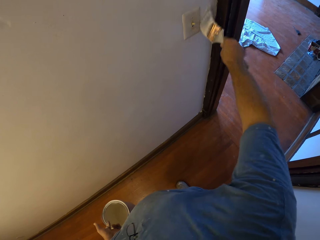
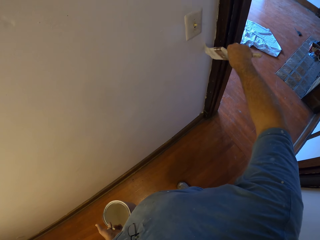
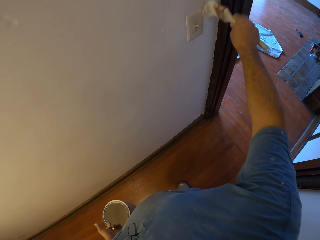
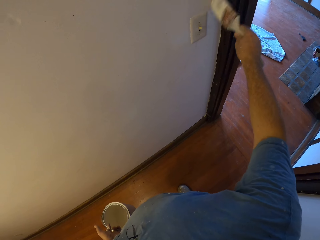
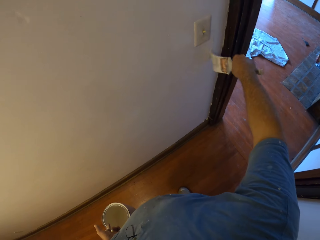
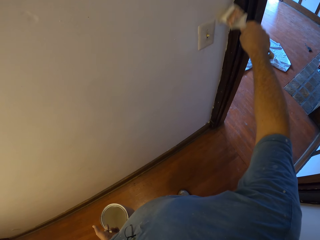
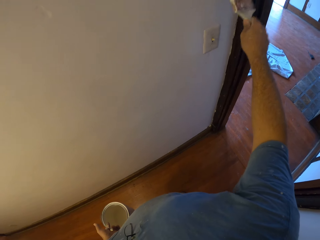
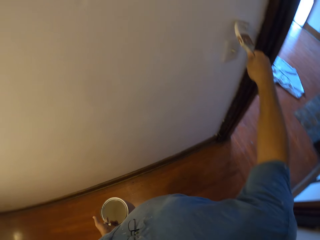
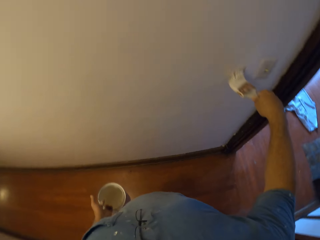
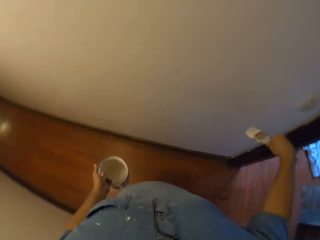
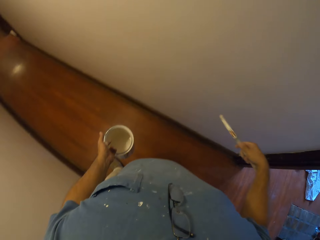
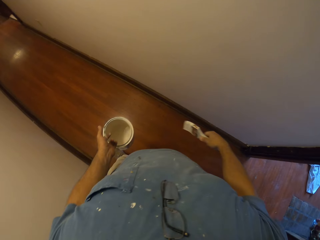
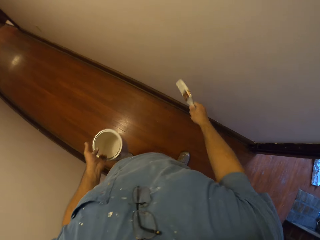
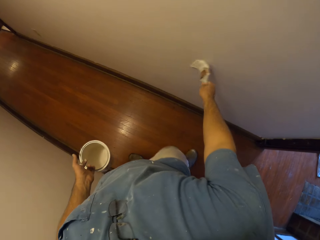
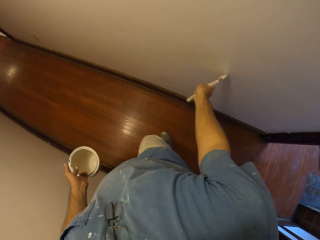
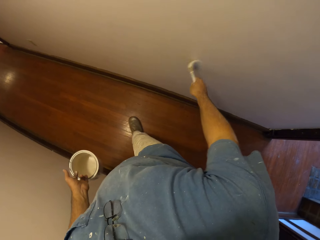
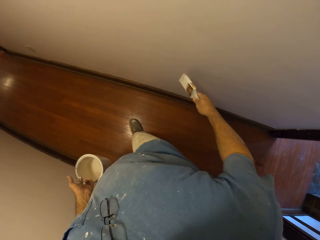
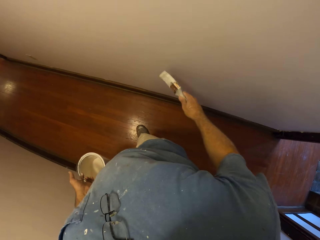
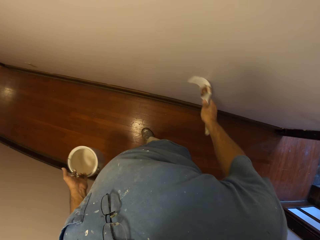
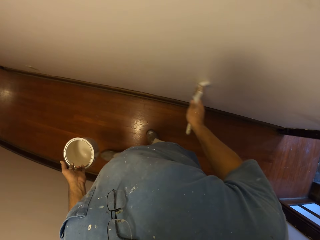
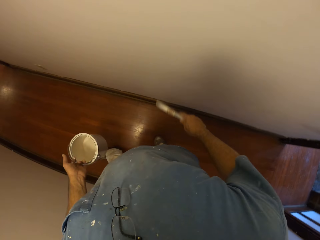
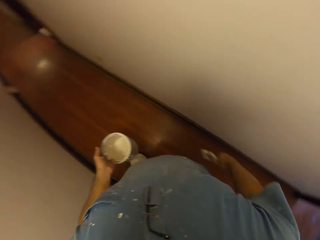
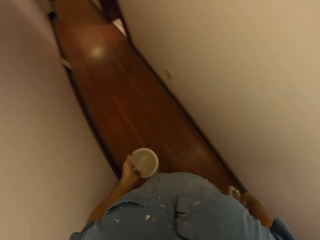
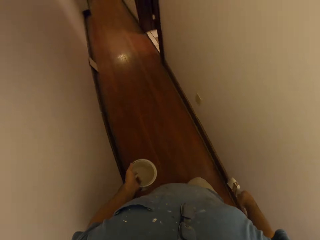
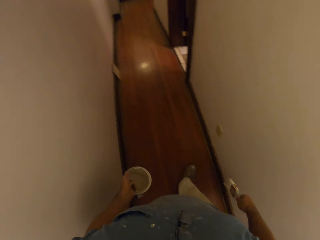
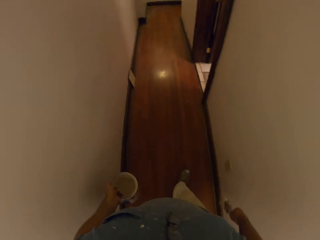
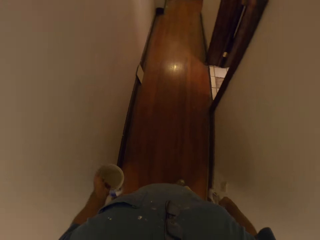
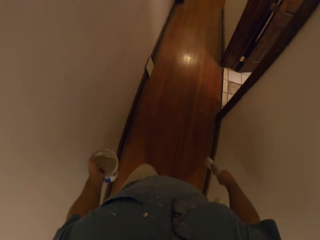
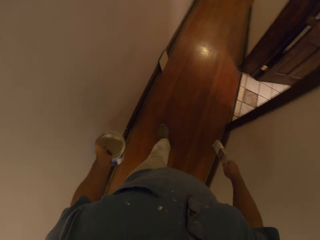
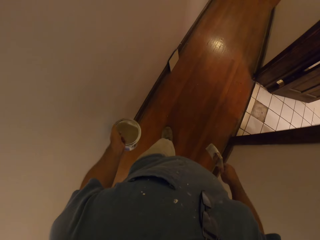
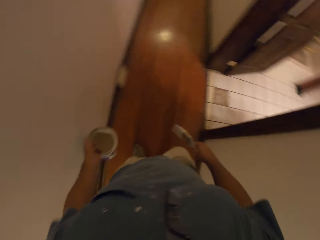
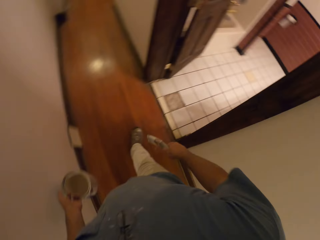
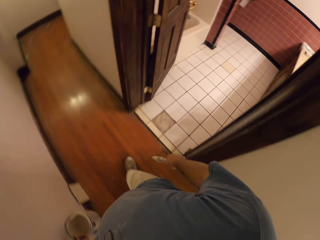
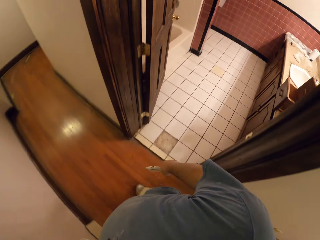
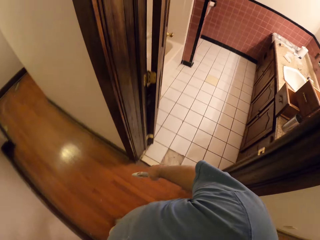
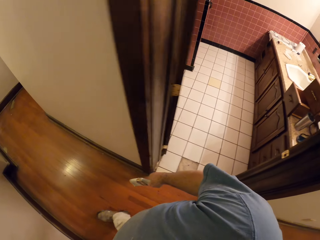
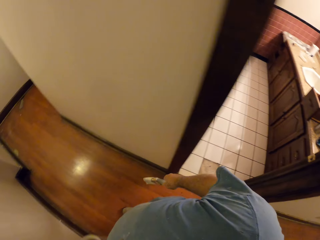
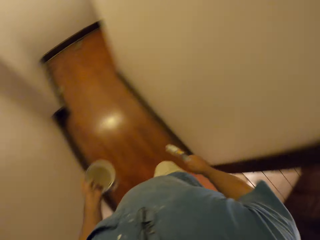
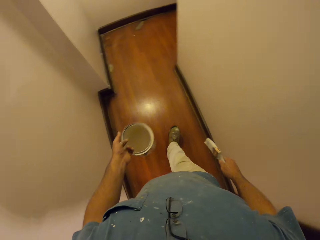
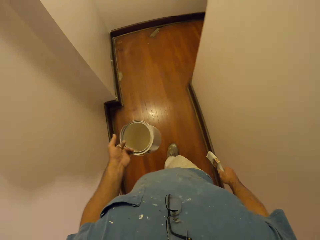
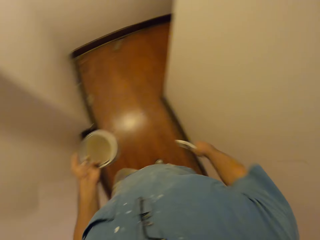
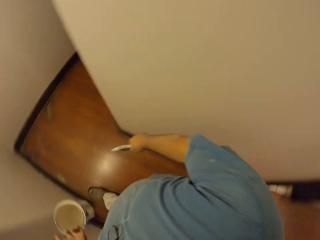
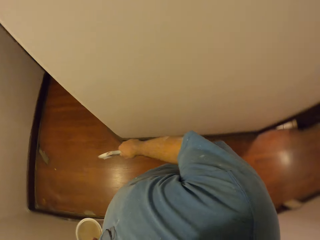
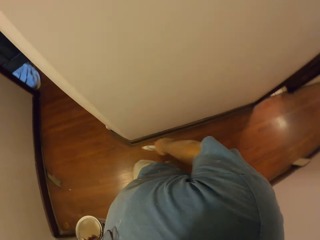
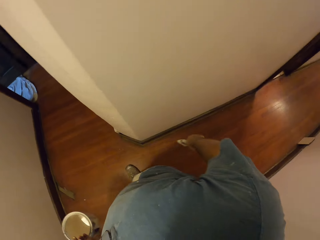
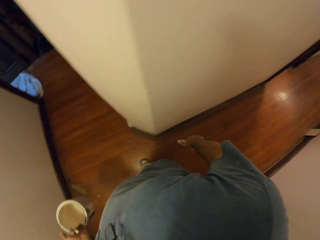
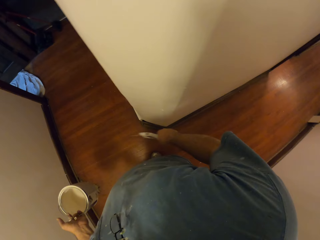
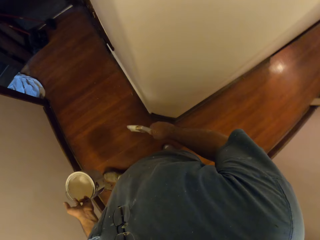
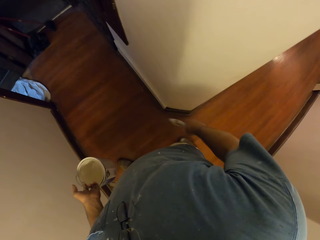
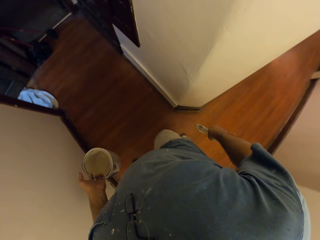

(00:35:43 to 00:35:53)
The camera wearer paints. They walk around. They paint. They walk in the corridor.

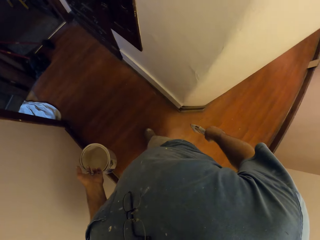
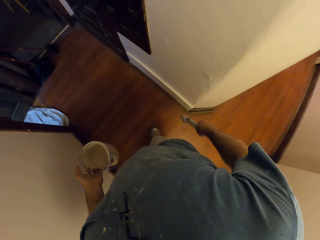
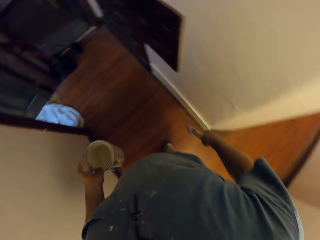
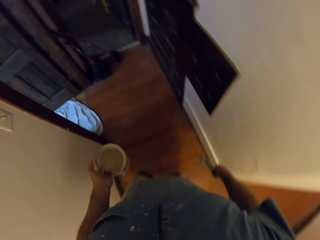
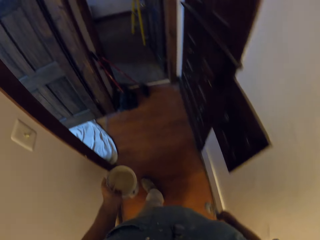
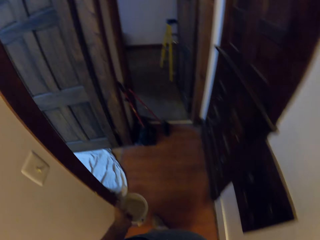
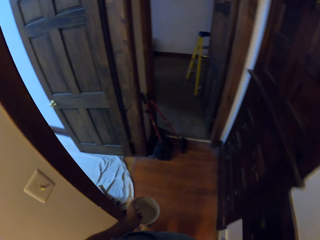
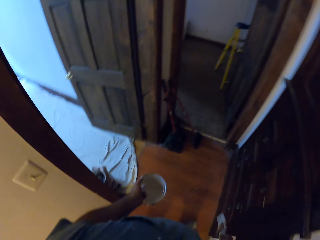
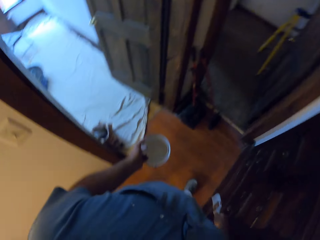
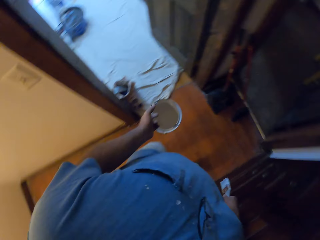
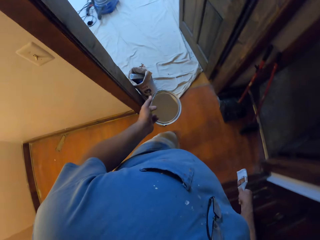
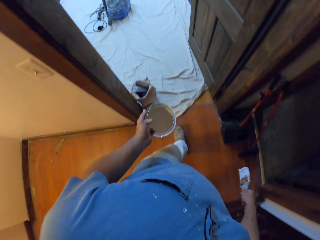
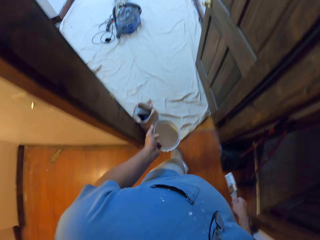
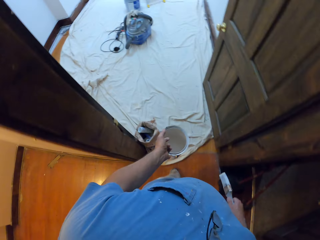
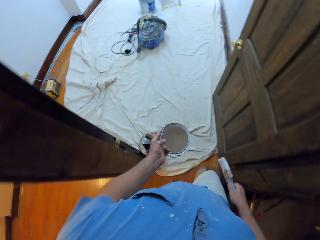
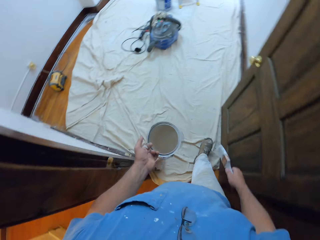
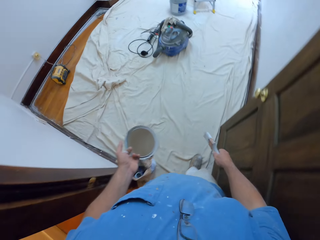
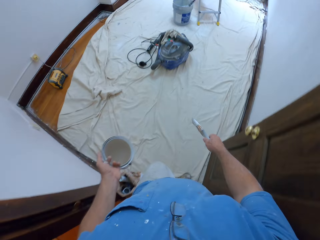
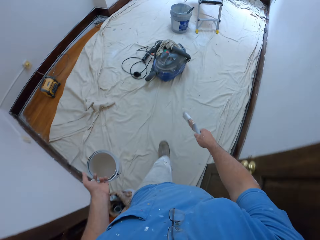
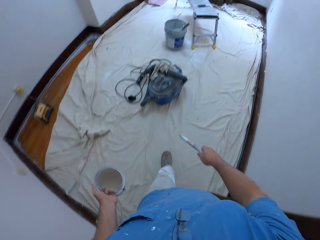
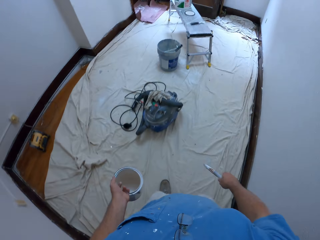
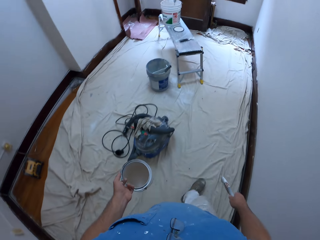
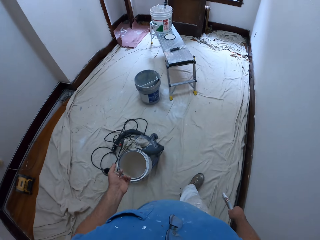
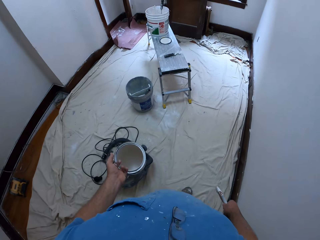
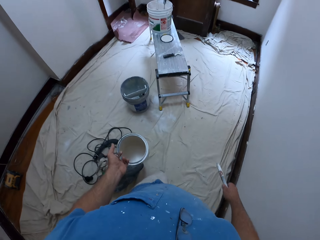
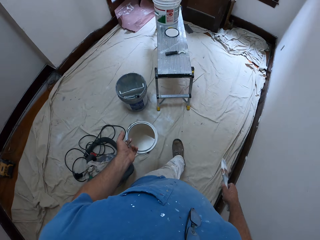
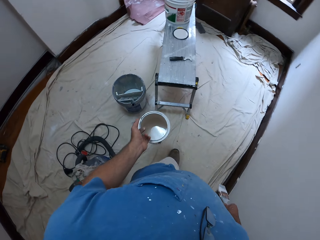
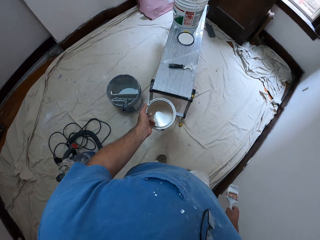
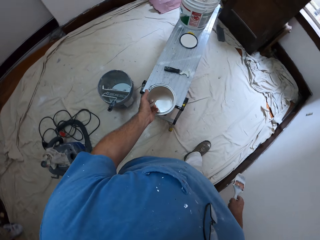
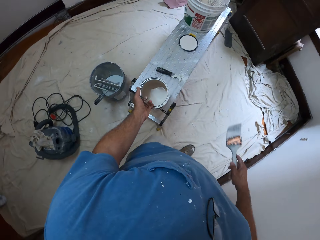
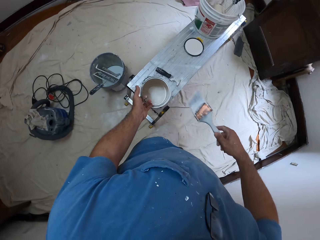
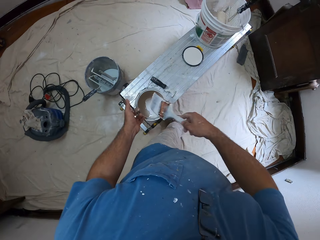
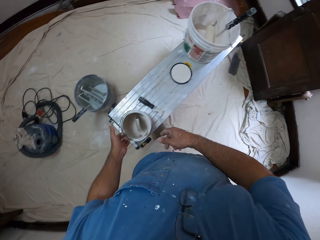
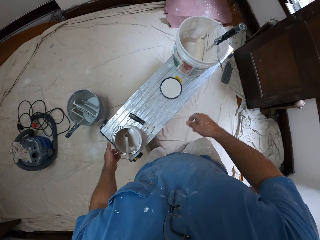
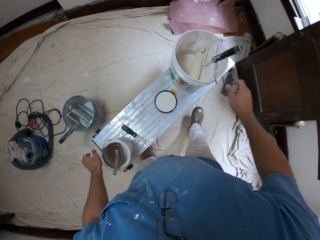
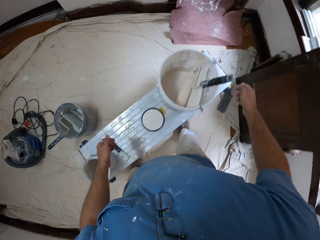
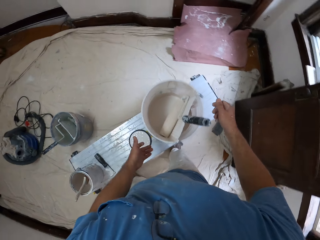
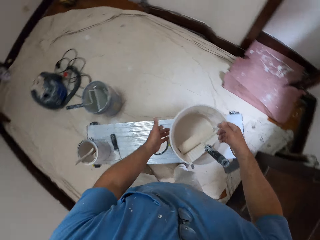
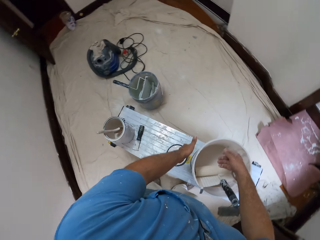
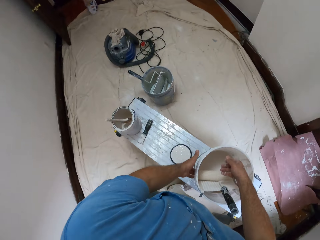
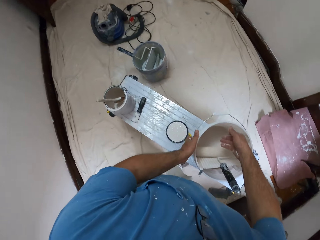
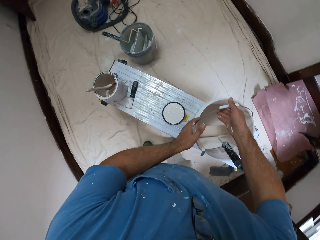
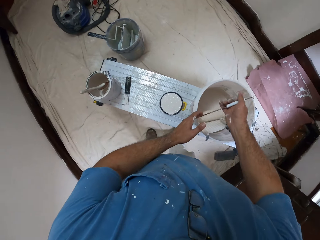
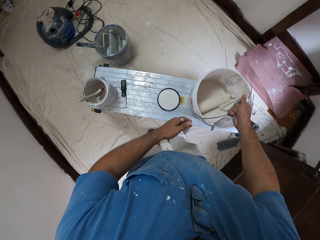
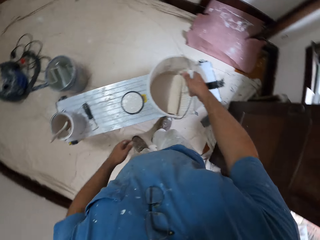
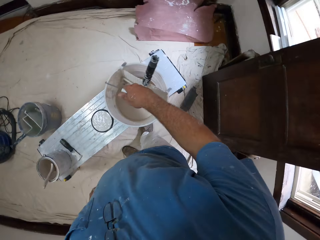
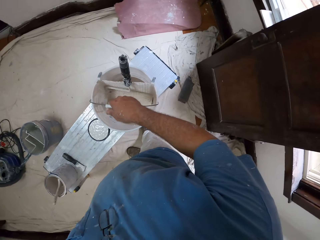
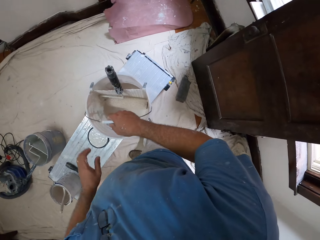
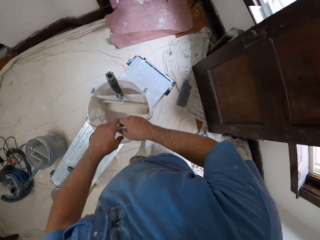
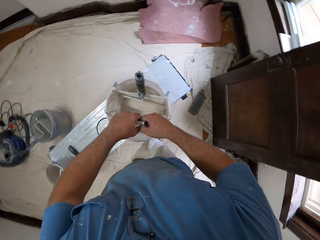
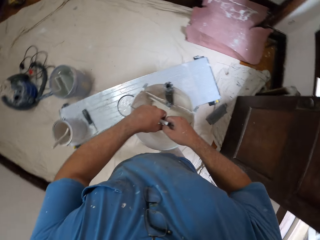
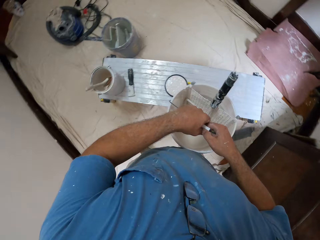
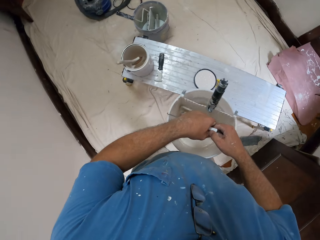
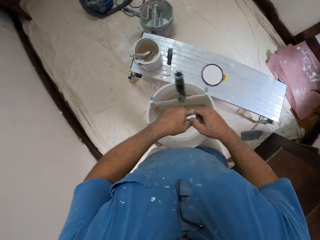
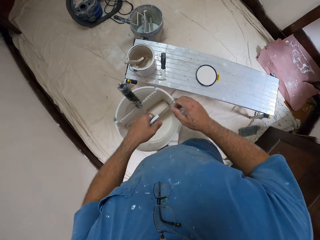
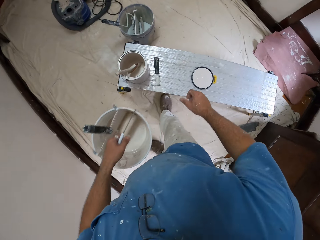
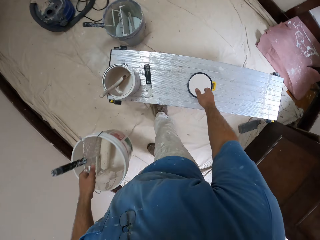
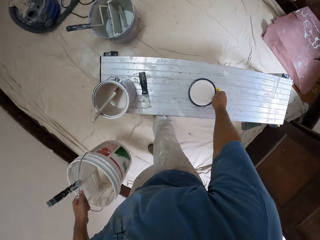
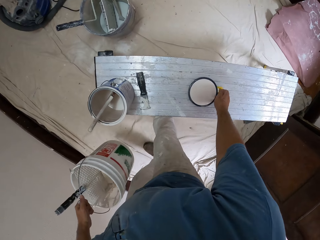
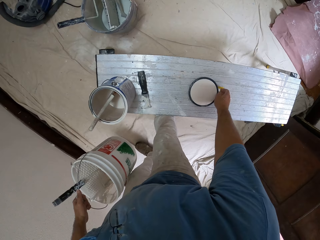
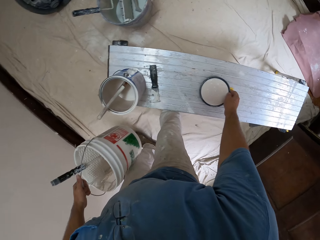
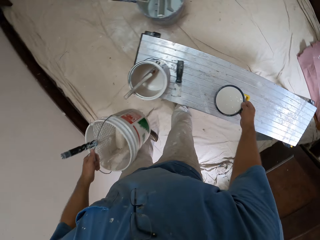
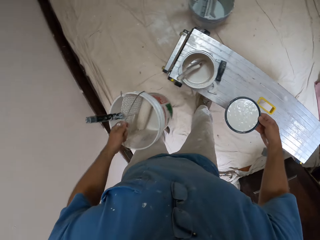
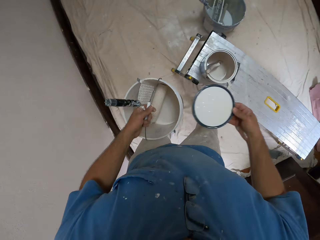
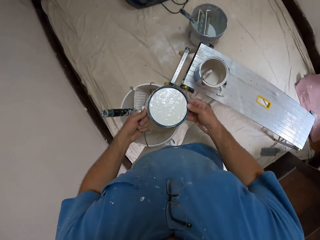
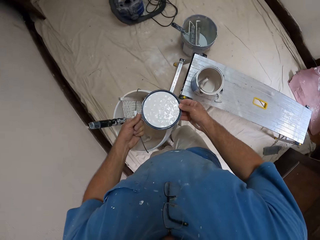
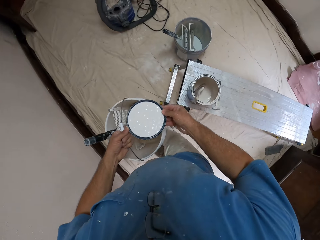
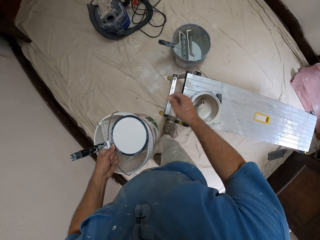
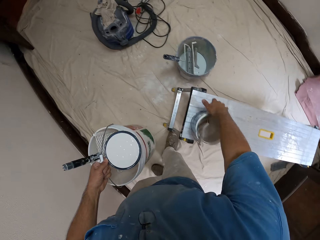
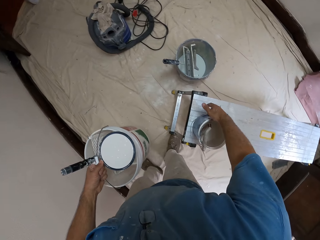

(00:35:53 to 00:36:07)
The camera wearer enters a room with a mat on the floor. He places the paint can on a sawhorse bench. He places the brush into the paint can. He picks up a paint bucket from the bench. He touches the bucket. He picks up the cover or lid of the paint can from the sawhorse bench with his right hand. He holds the lid with his left hand. He passes the cover to his left hand.
